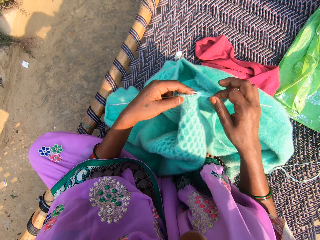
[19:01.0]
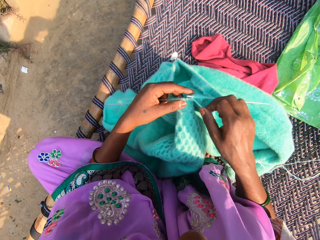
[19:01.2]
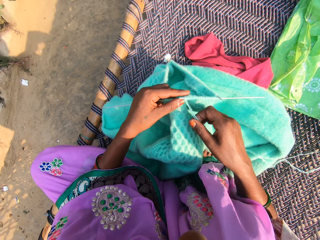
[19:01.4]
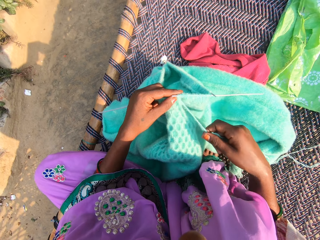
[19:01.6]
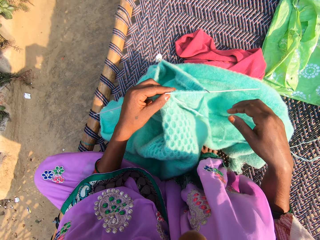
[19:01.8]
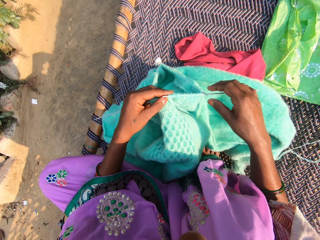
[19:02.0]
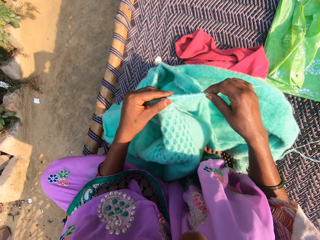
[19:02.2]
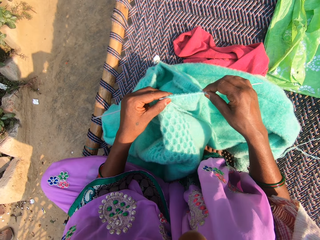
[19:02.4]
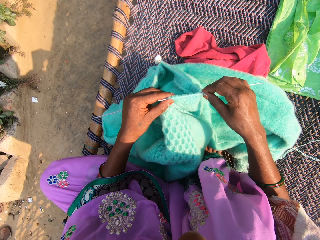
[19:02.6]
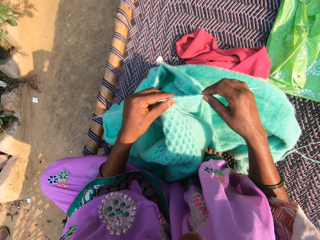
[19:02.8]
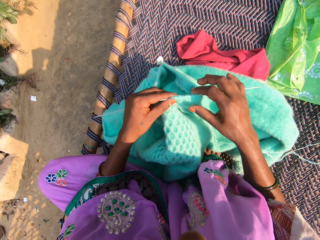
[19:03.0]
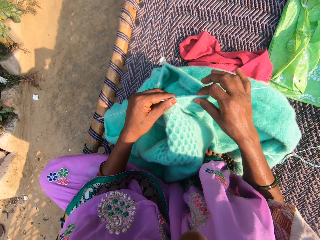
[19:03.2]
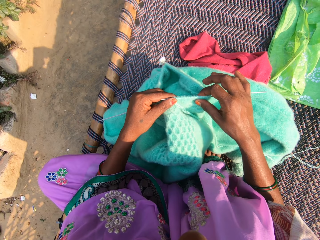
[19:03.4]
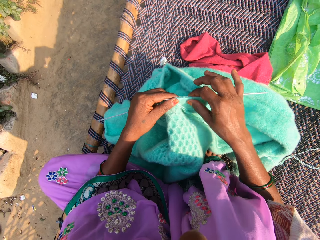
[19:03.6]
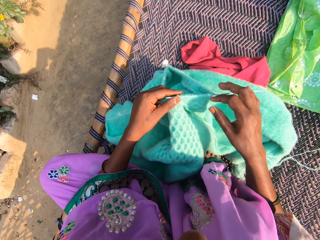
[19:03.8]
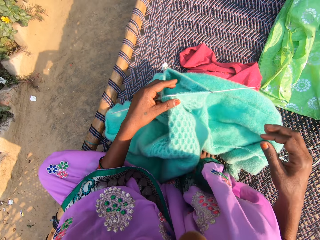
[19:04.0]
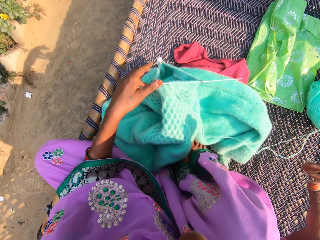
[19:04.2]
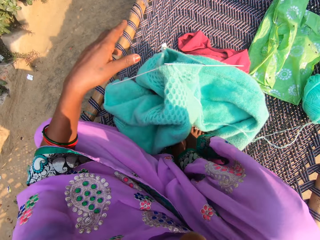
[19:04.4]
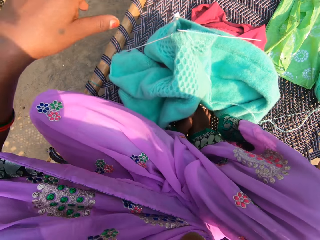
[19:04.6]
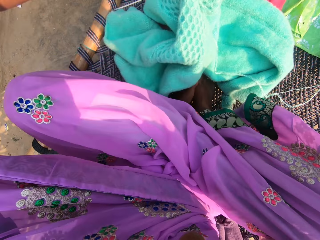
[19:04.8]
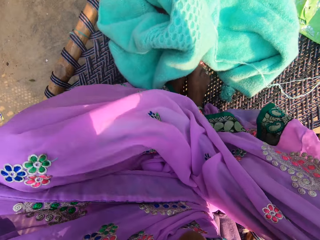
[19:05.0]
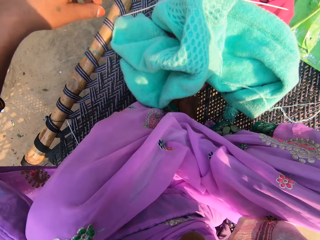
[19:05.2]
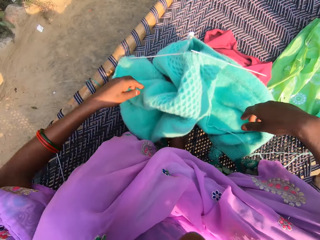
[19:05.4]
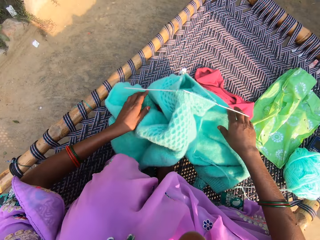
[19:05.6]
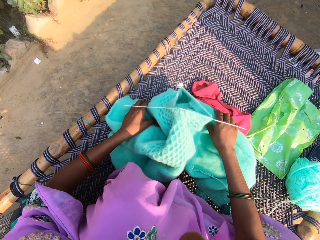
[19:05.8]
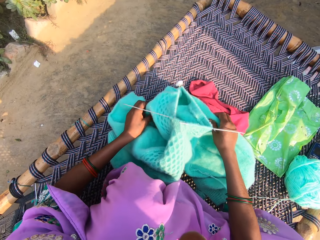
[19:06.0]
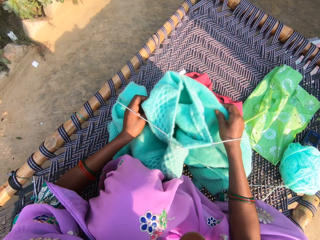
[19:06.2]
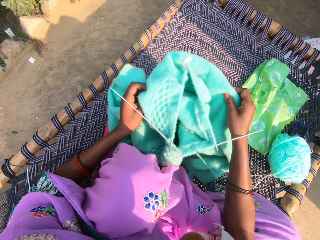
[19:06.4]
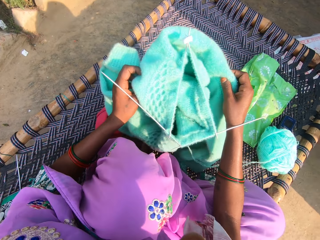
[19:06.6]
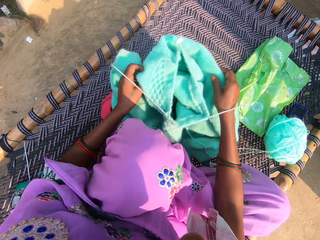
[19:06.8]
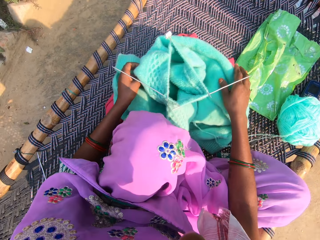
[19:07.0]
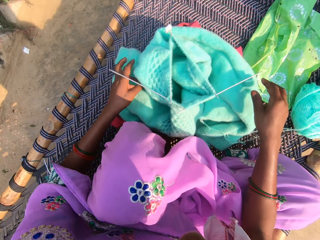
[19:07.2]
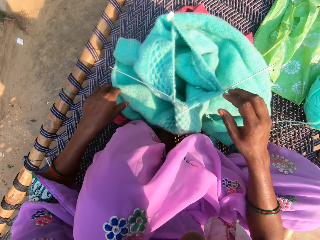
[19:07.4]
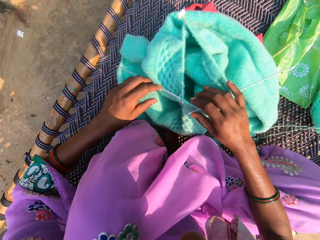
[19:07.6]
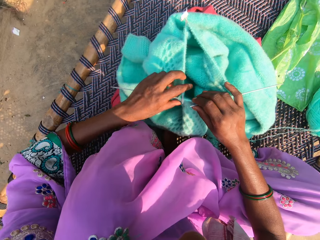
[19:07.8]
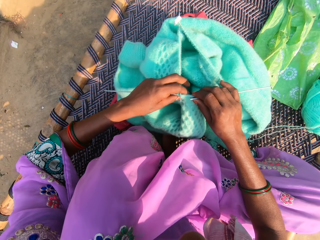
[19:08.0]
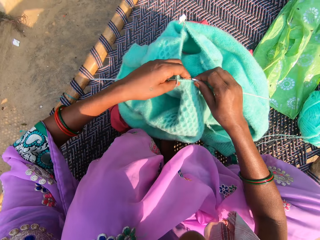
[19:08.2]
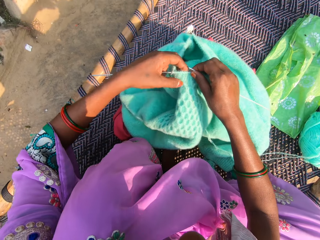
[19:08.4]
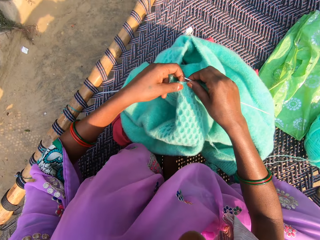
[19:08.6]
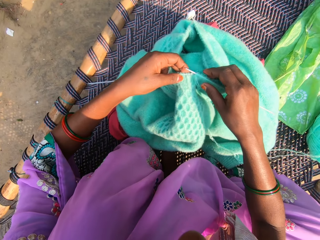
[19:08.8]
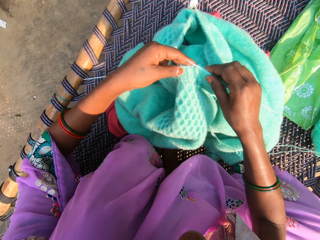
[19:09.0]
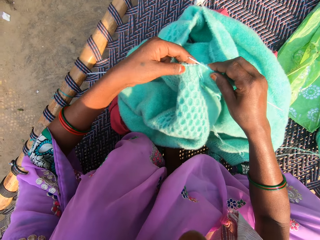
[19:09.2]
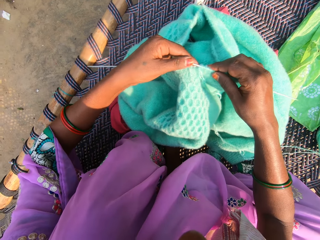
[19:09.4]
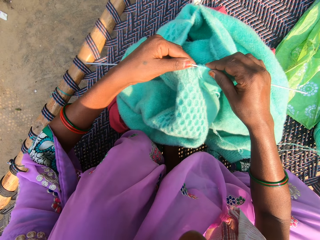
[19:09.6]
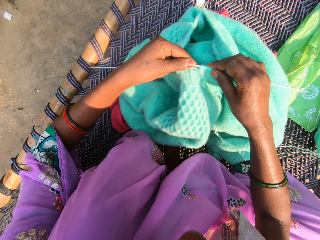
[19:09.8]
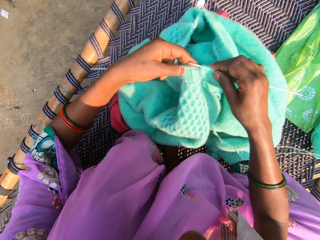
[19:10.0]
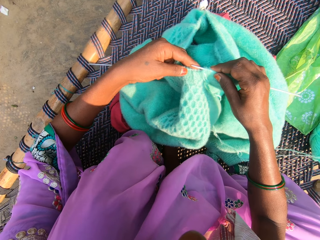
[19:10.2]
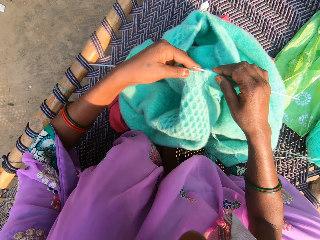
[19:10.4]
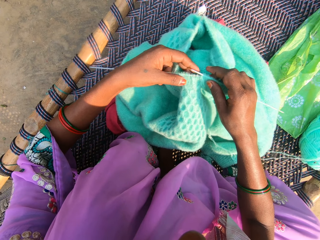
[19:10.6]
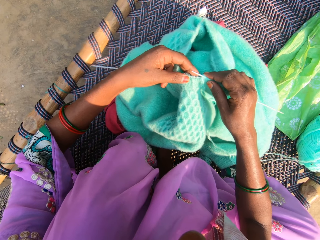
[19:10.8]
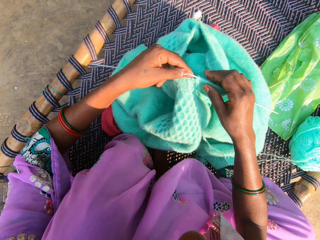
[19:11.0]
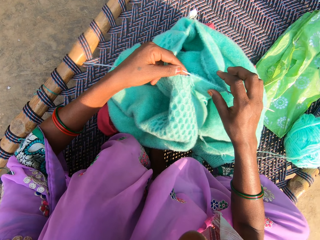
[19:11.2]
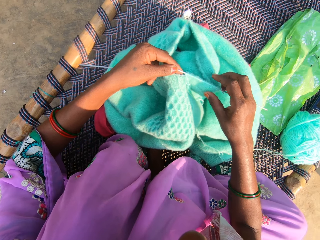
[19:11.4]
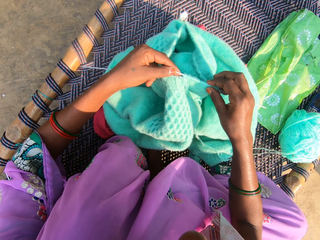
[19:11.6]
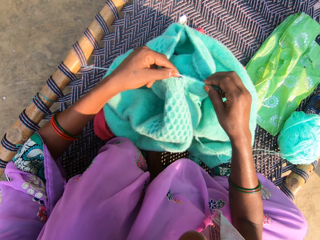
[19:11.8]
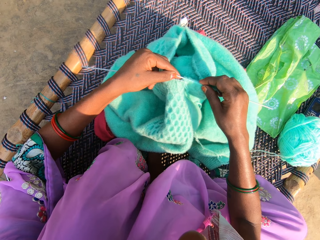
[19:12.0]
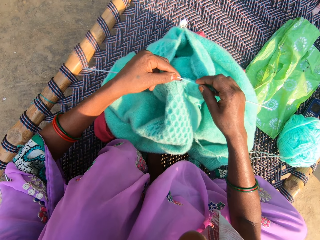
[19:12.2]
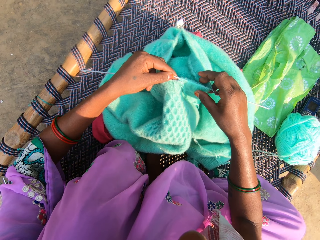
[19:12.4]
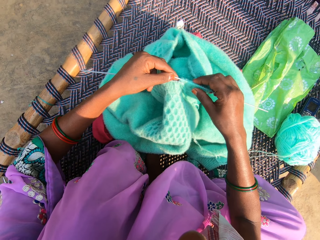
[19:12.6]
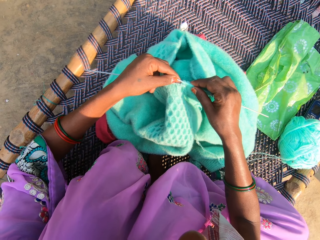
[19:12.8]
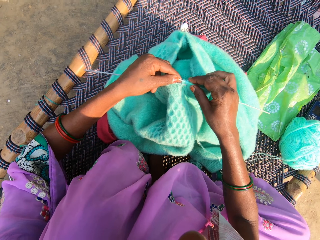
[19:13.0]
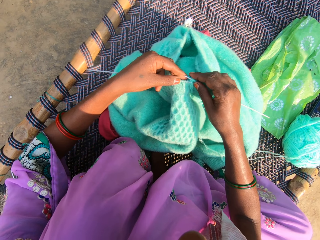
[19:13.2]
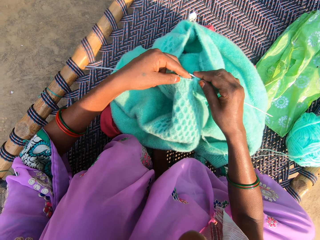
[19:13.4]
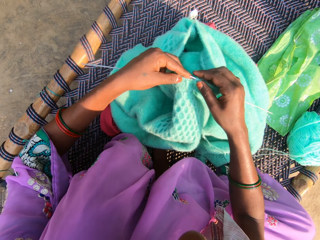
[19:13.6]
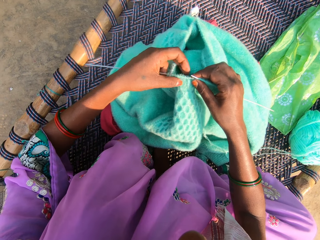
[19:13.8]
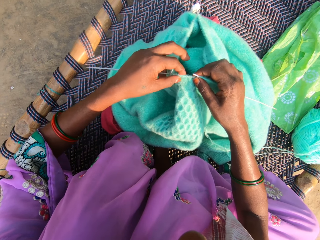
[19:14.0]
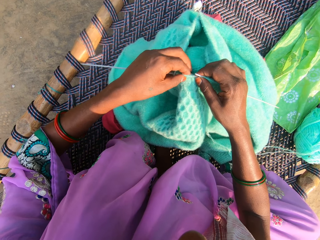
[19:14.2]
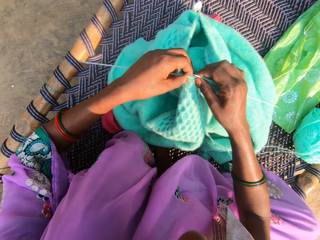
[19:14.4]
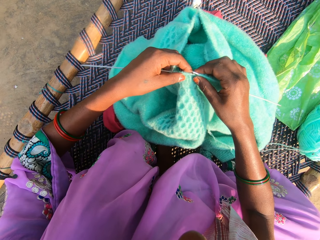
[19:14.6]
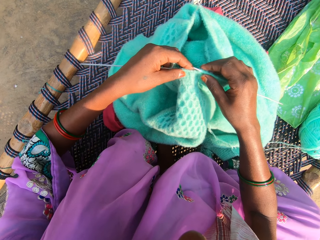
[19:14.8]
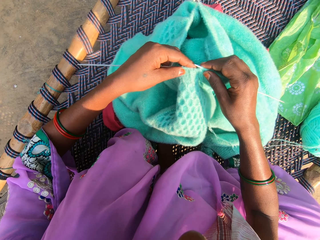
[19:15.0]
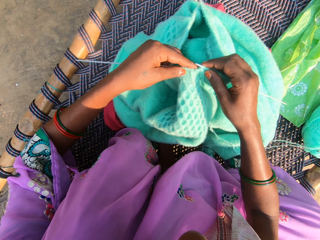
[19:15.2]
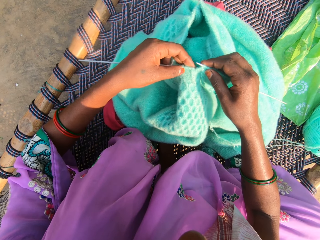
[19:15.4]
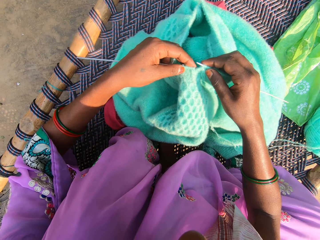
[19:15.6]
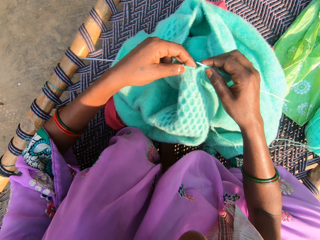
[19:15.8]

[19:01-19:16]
The camera wearer pulls a thread. She pushes the thread. She adjusts her sitting position on the woven cot. She pulls the thread. She adjusts the fabric on the woven cot with her hands. She lifts a cloth and puts the cloth on a mat. She knits yarn with knitting pins in her hands. She holds needles. She pushes the thread.

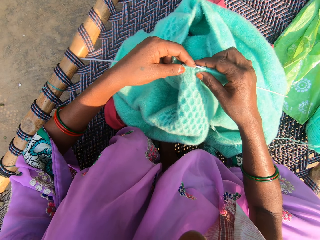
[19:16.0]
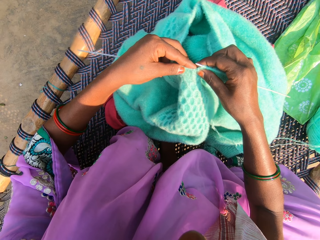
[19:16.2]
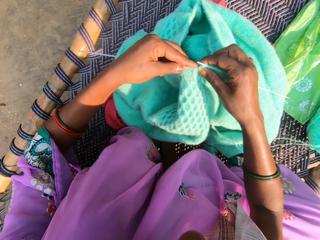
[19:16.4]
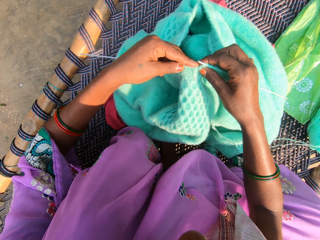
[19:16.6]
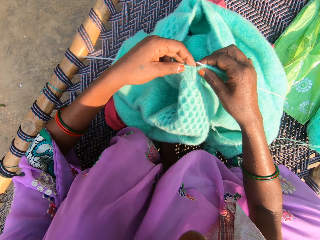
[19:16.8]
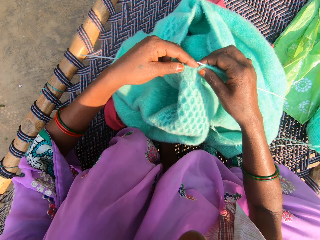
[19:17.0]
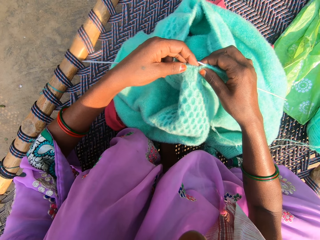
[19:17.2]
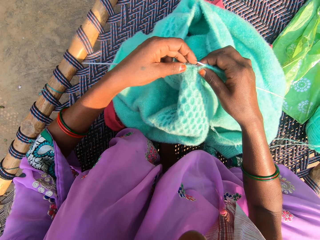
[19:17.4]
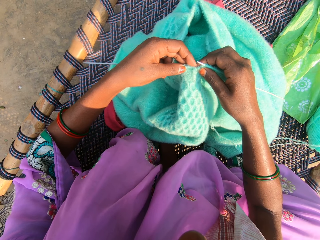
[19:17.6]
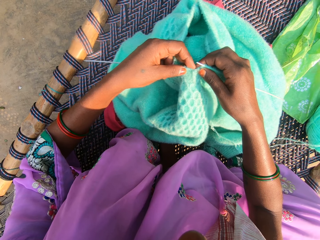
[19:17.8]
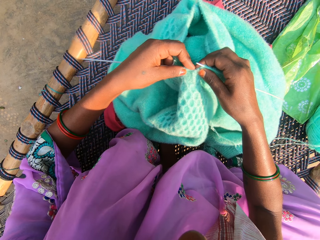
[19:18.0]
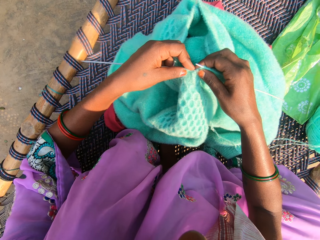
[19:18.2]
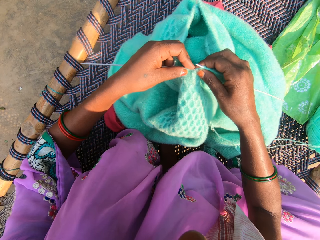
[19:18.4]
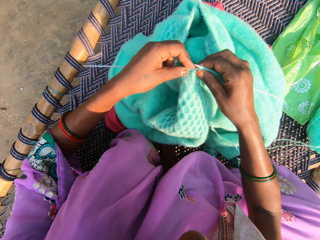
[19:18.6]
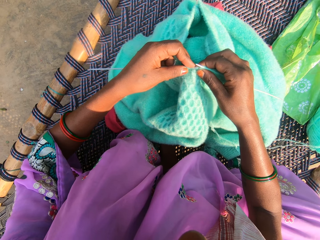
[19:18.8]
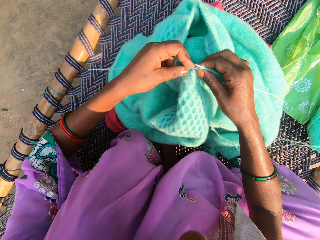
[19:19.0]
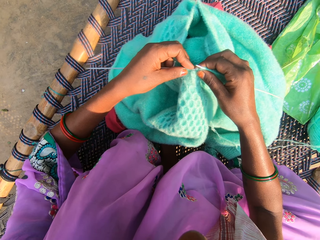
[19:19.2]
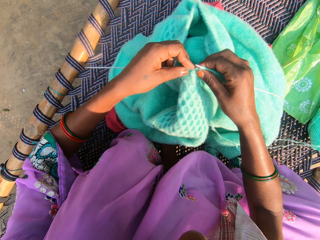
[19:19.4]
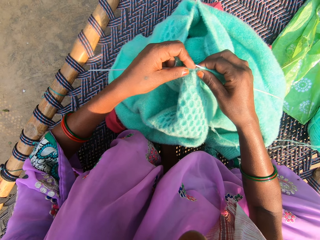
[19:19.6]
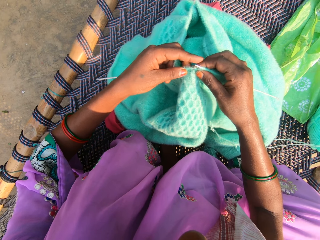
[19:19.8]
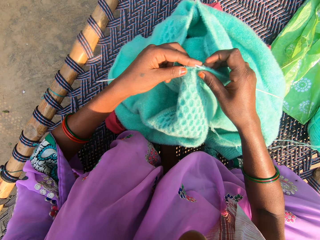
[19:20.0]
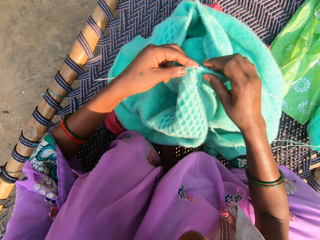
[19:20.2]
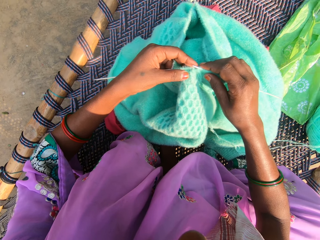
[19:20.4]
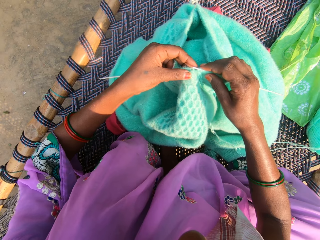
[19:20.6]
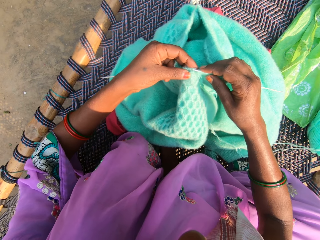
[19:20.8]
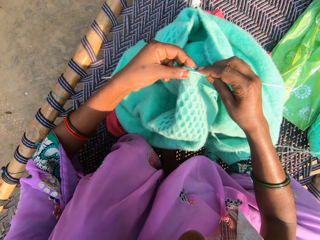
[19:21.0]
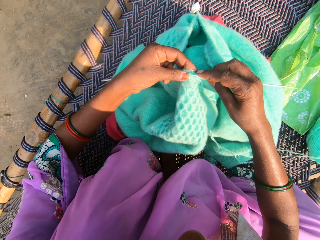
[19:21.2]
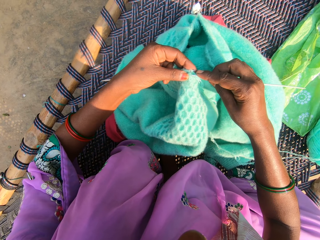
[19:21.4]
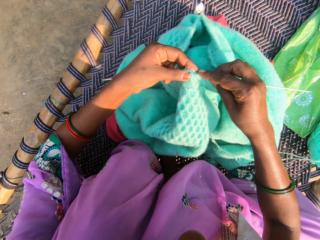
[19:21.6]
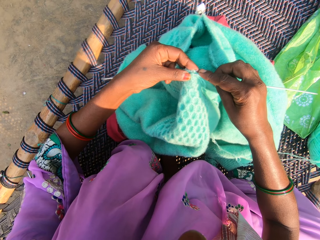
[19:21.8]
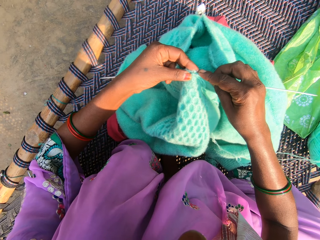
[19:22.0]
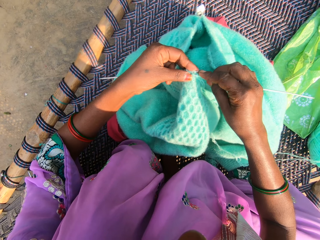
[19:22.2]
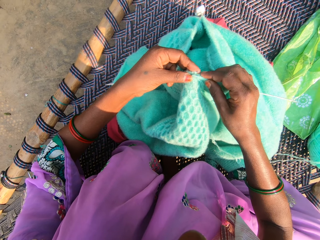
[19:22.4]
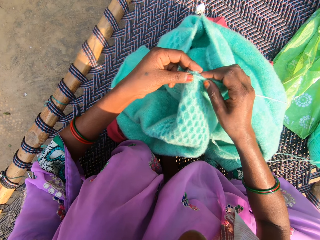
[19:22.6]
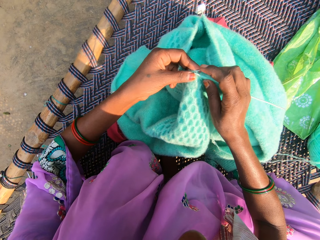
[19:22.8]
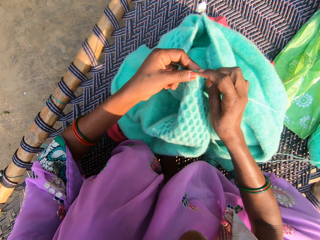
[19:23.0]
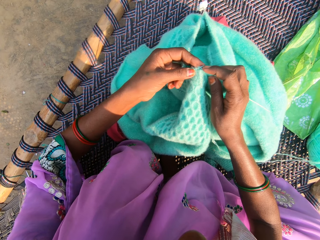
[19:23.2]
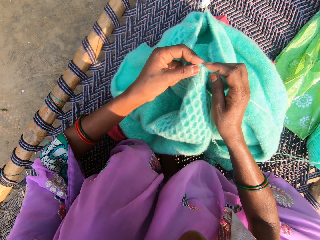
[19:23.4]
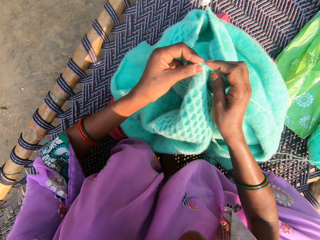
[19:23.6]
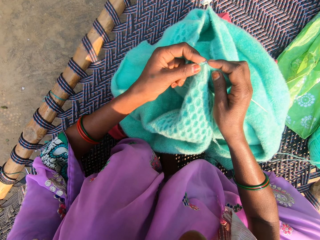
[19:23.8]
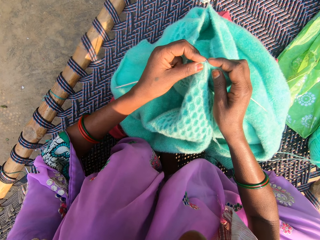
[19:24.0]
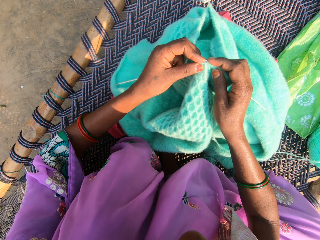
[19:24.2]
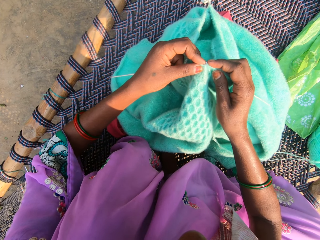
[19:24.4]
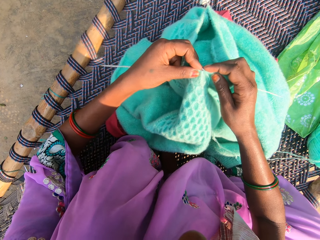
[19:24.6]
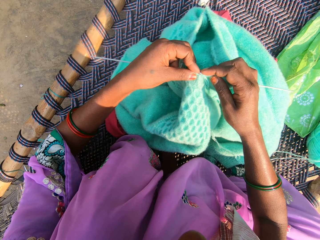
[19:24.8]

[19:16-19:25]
The camera wearer knits using a needle.
